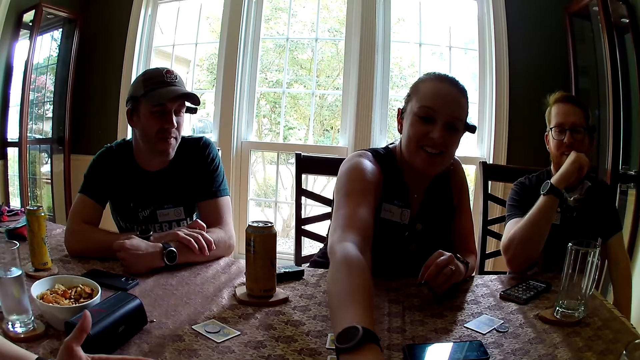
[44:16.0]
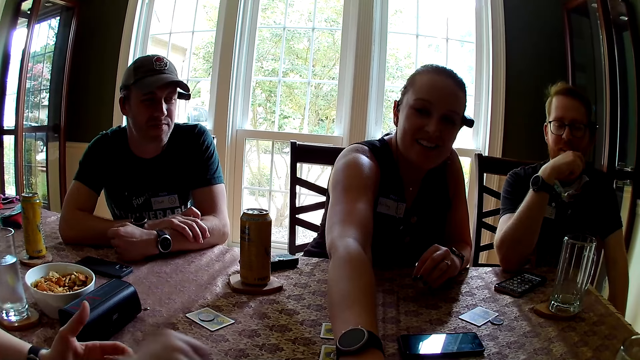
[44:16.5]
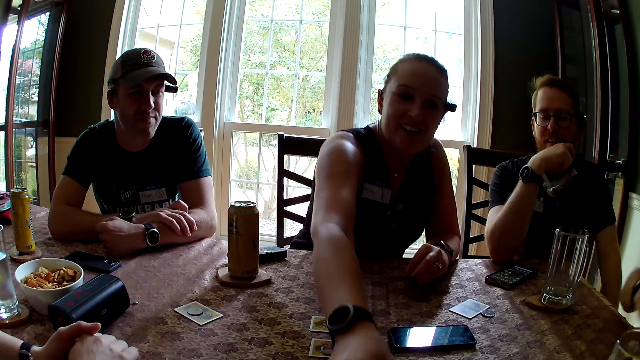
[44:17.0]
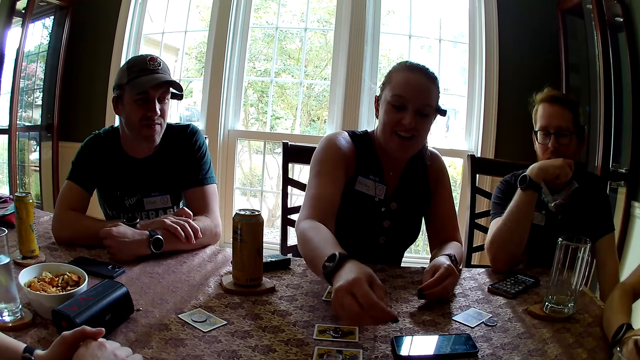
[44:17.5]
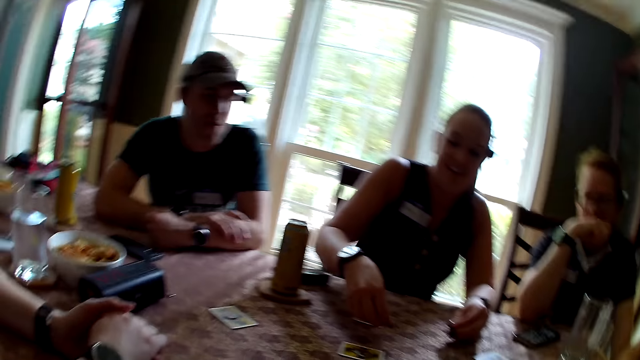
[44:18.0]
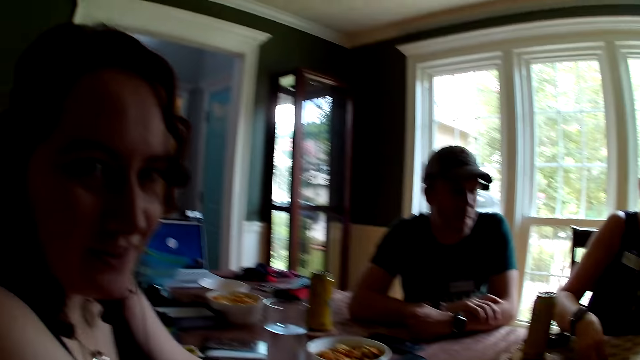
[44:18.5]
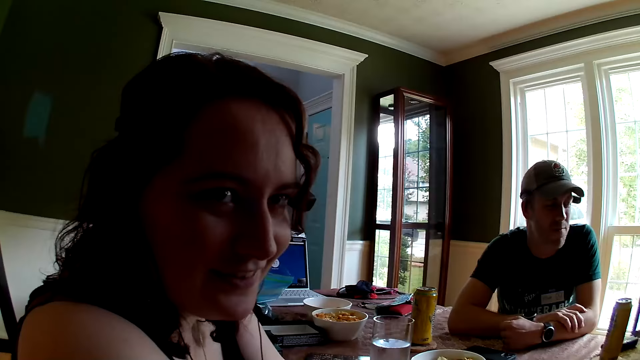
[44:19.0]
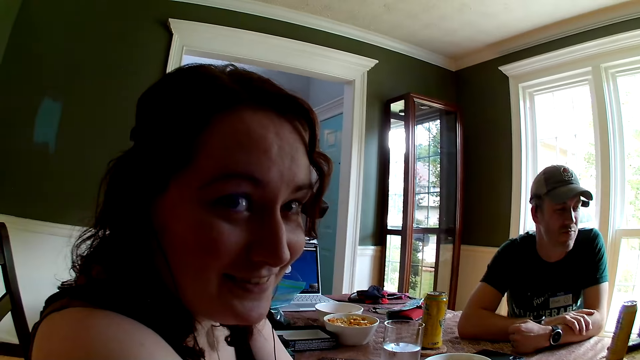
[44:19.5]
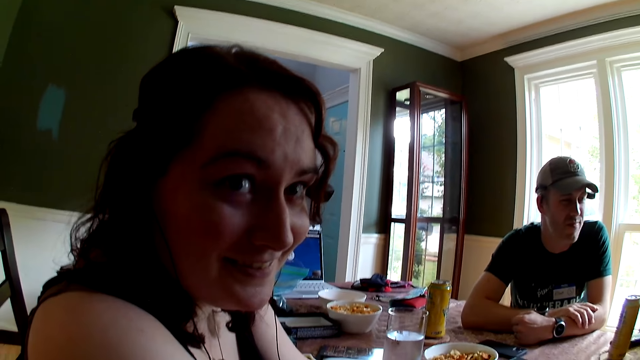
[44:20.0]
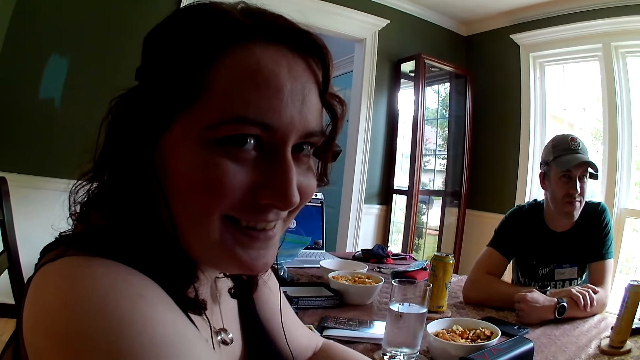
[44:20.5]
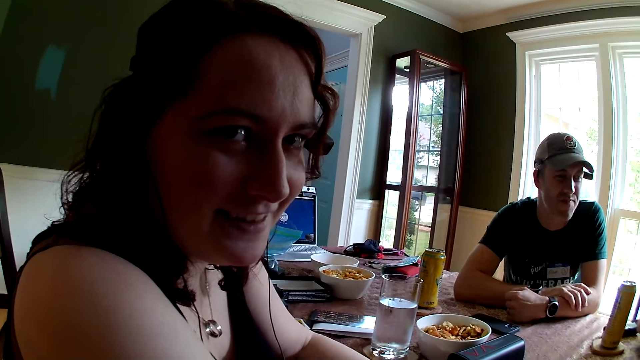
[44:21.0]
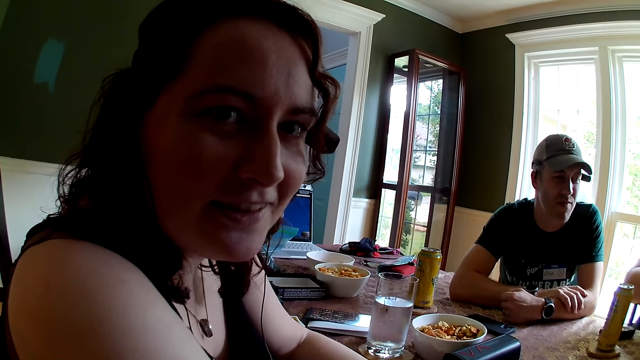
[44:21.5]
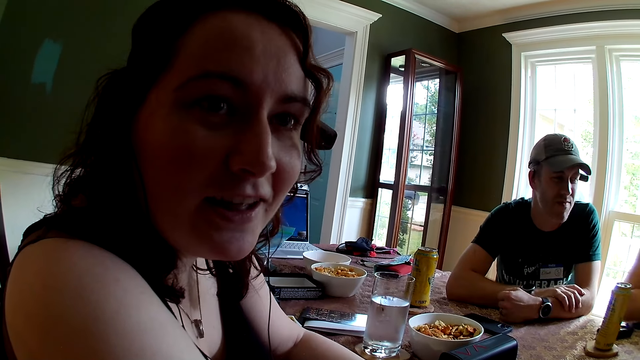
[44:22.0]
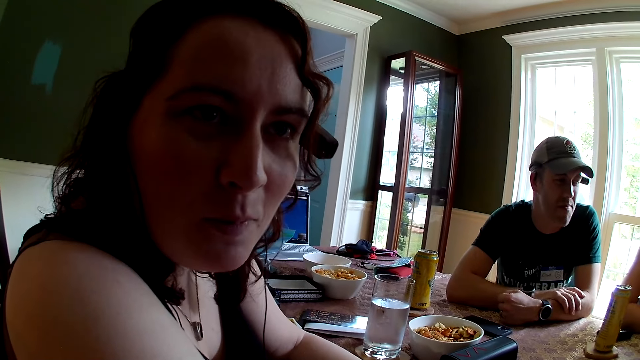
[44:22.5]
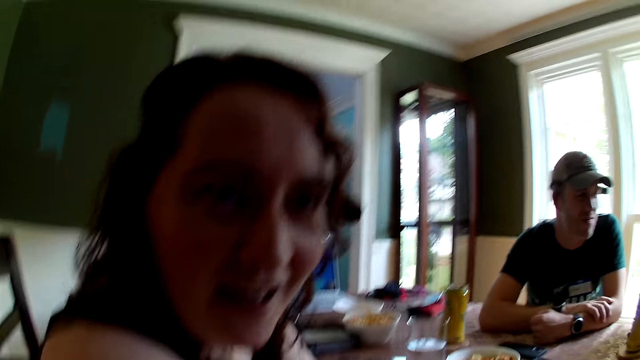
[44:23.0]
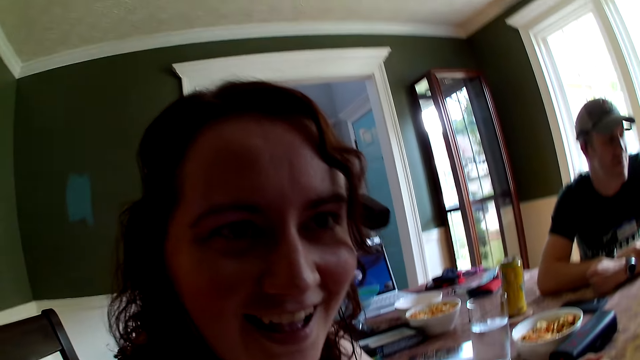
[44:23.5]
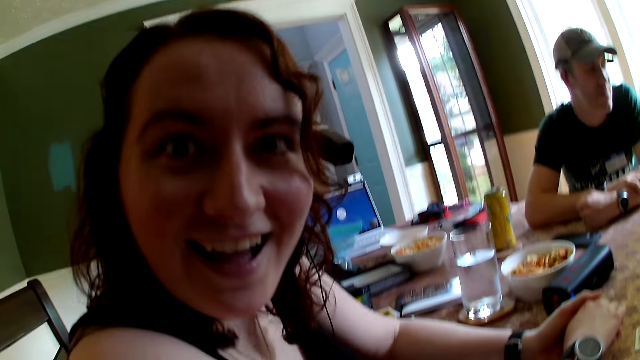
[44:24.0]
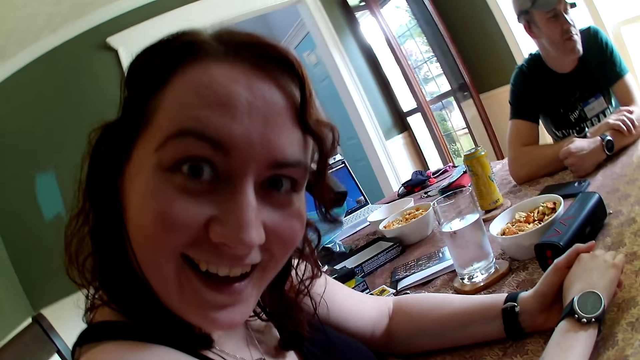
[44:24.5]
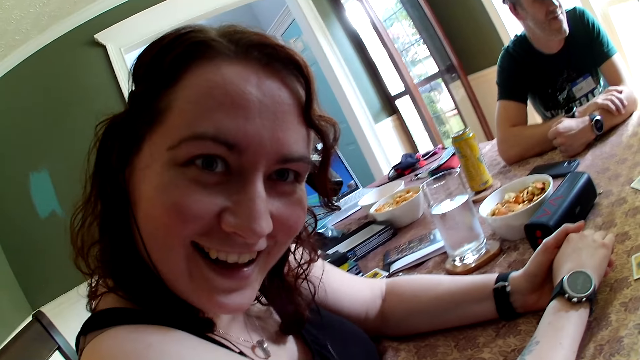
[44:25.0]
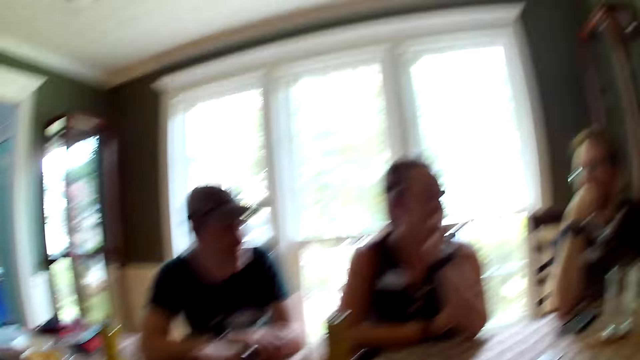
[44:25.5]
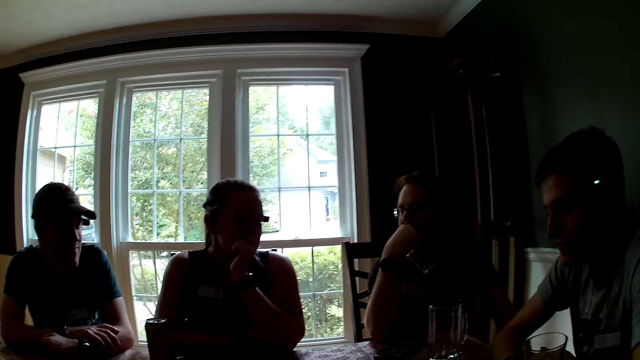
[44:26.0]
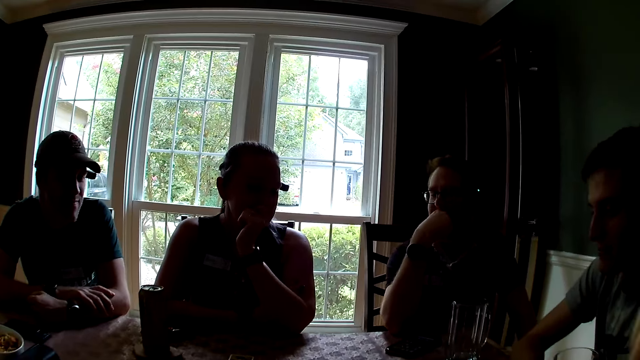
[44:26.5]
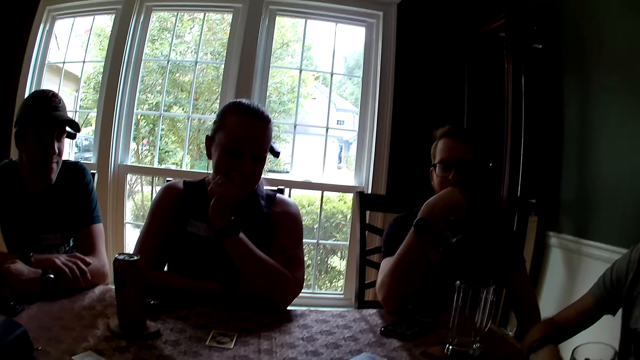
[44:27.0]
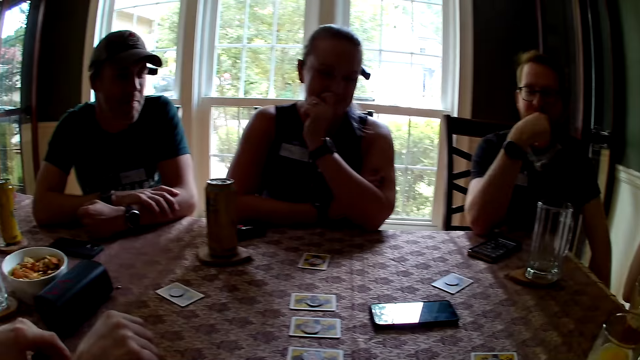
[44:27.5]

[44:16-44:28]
The camera wearer speaks to the woman. They look at the woman.

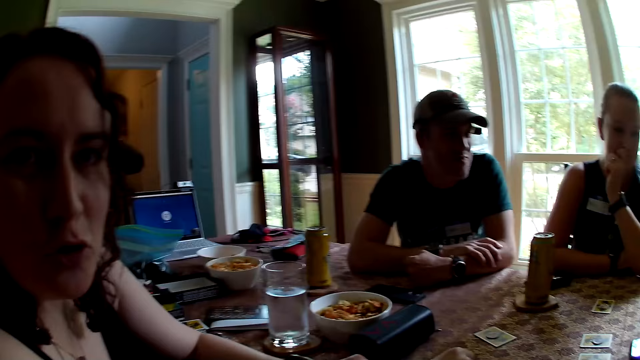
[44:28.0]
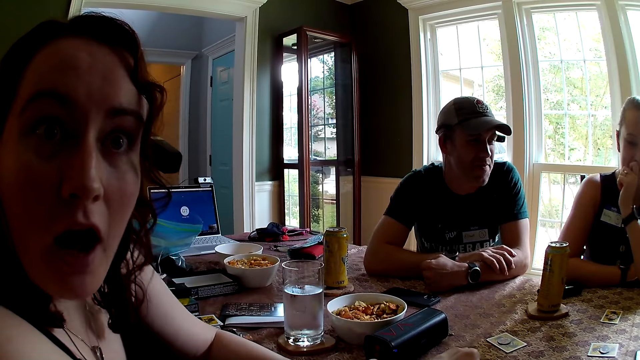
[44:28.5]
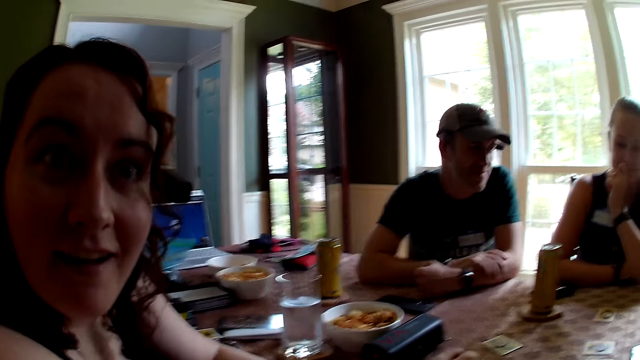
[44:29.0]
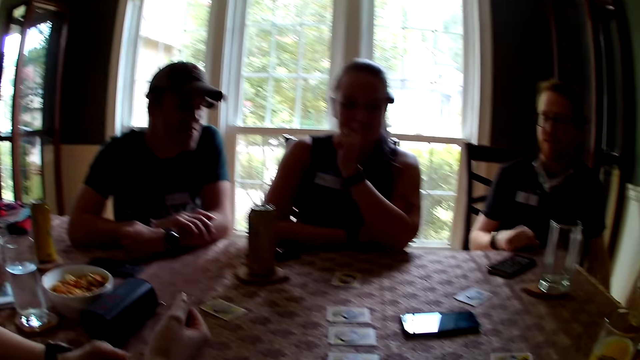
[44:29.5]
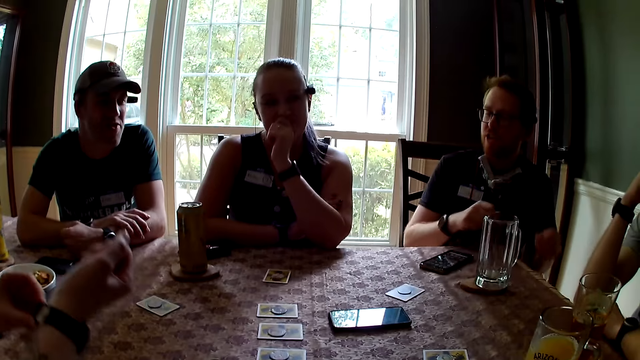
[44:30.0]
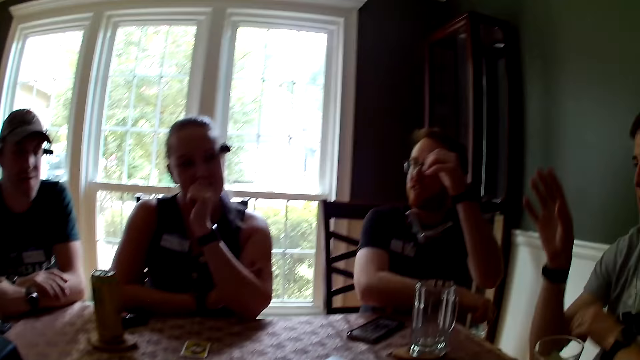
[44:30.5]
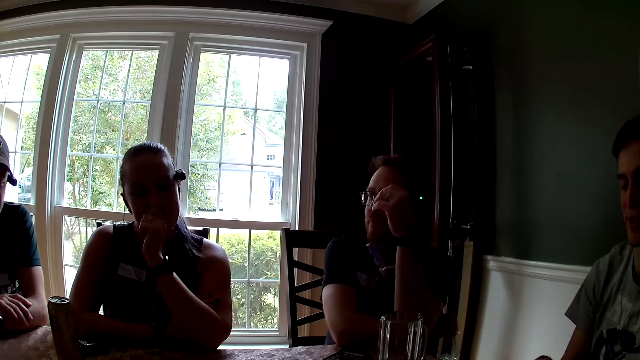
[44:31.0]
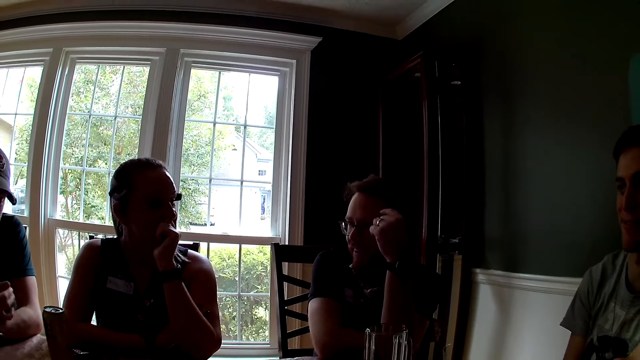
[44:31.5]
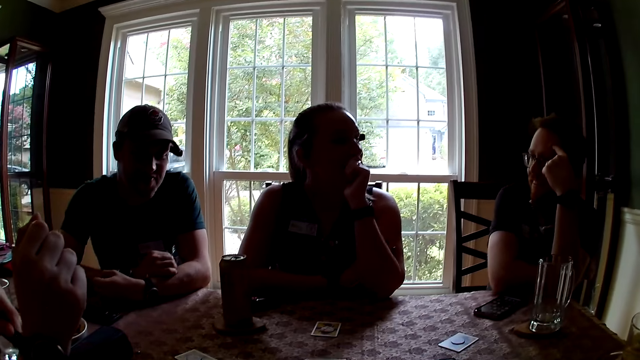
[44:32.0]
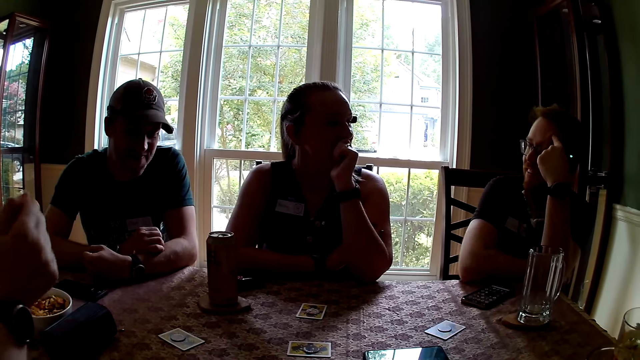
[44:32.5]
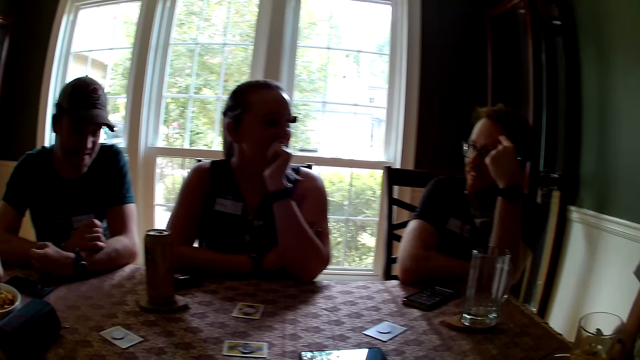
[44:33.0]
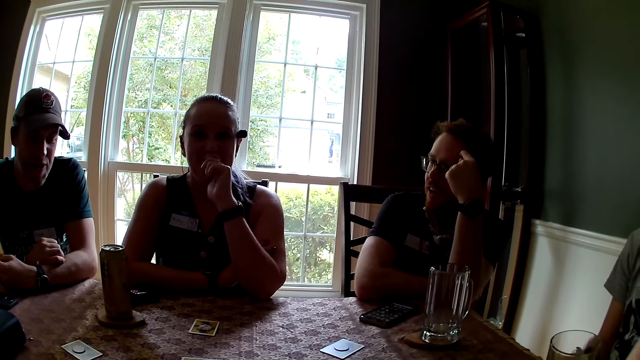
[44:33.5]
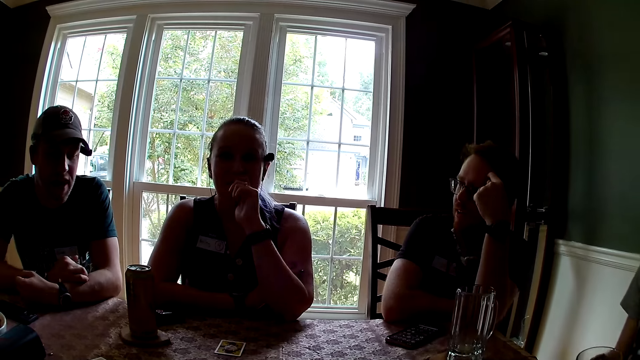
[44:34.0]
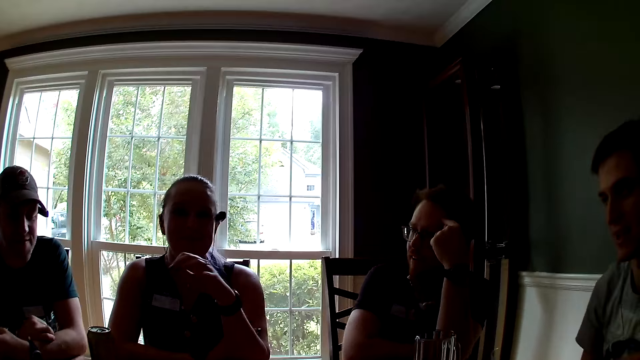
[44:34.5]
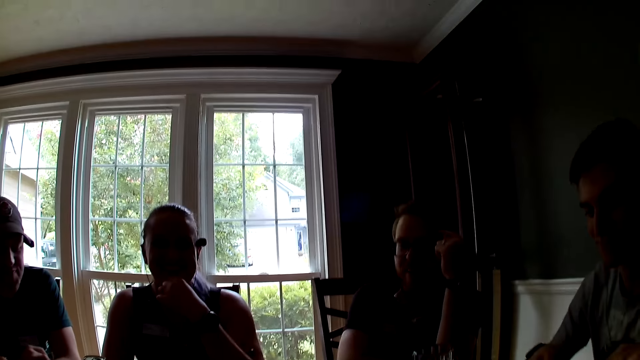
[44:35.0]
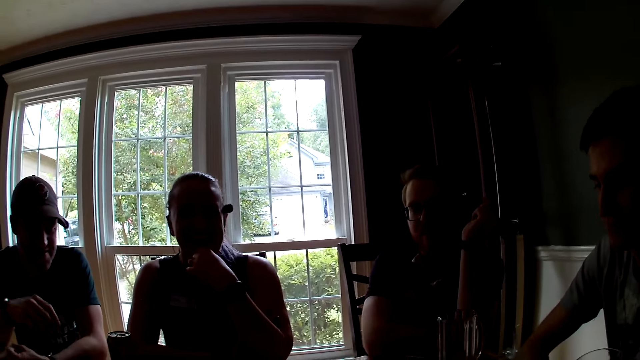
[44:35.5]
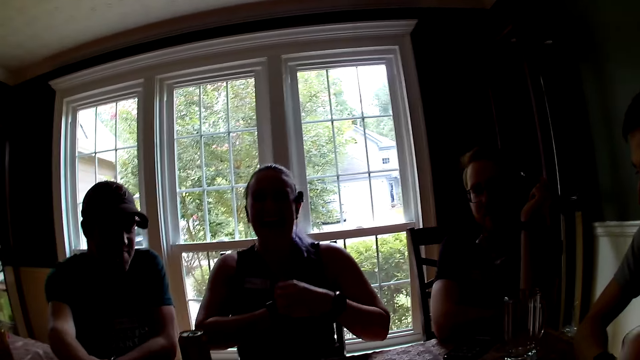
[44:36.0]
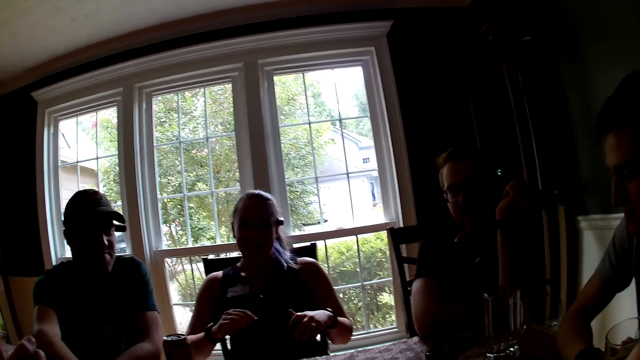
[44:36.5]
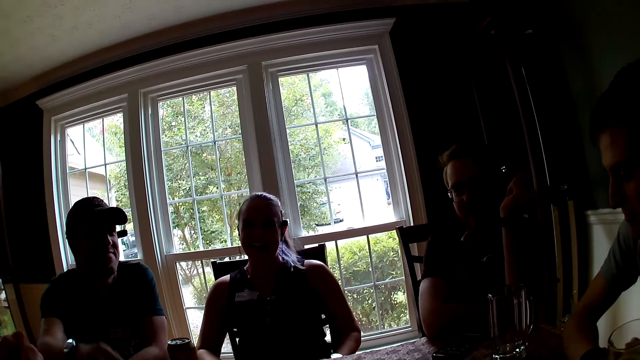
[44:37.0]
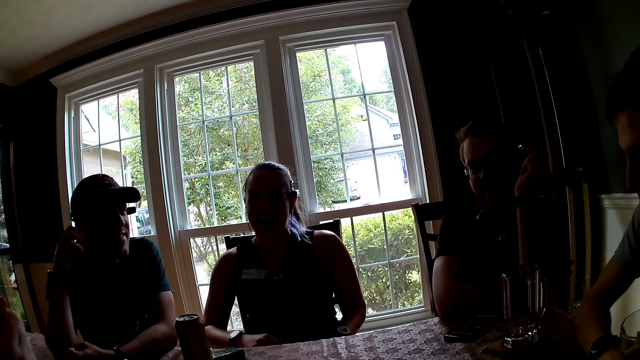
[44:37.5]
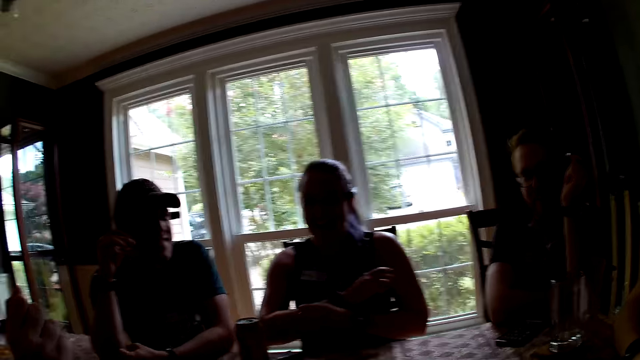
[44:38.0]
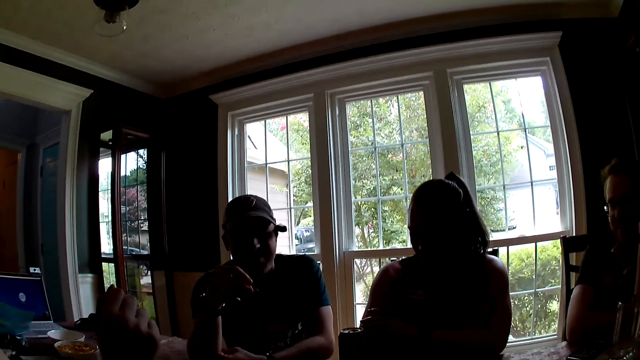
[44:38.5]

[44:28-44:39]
The man speaks to the group of people. The camera wearer speaks with the woman.
